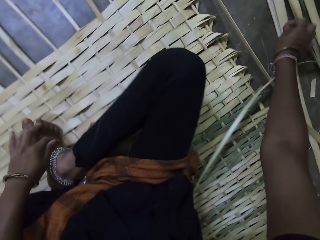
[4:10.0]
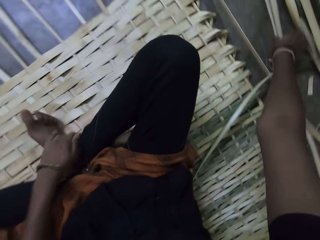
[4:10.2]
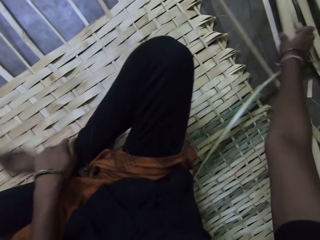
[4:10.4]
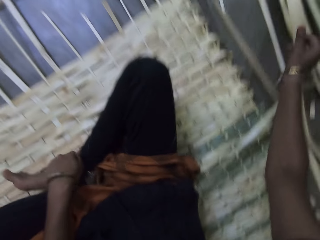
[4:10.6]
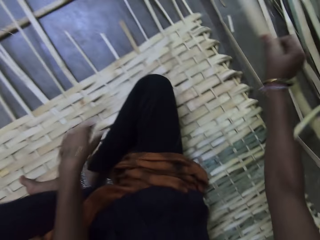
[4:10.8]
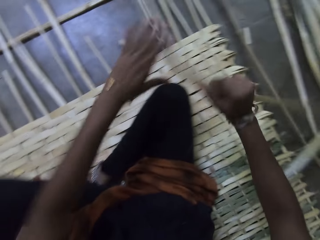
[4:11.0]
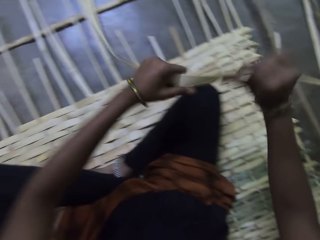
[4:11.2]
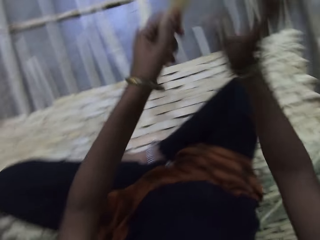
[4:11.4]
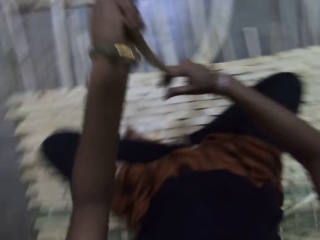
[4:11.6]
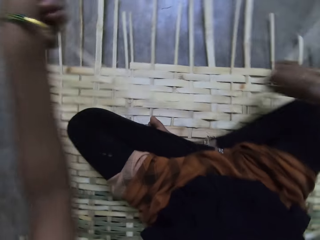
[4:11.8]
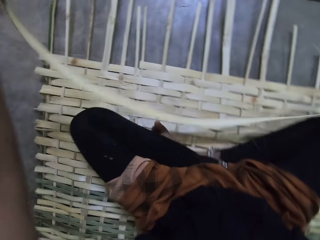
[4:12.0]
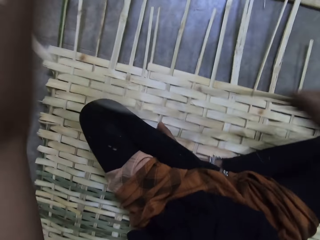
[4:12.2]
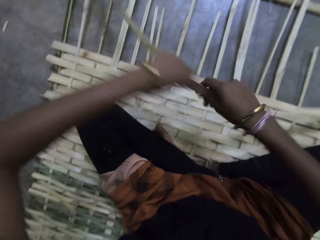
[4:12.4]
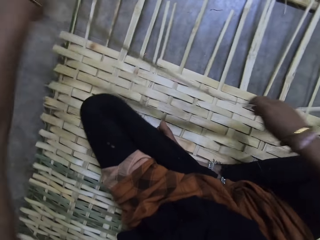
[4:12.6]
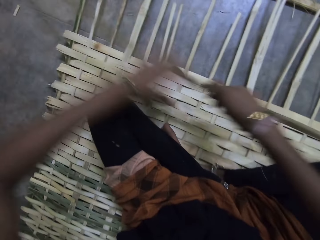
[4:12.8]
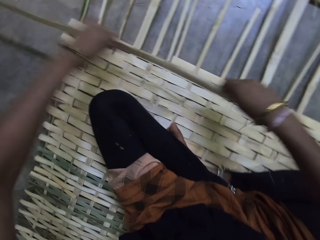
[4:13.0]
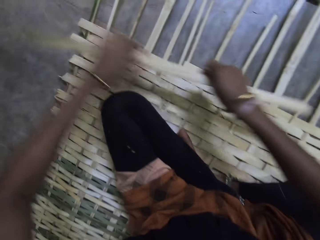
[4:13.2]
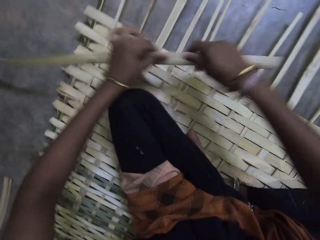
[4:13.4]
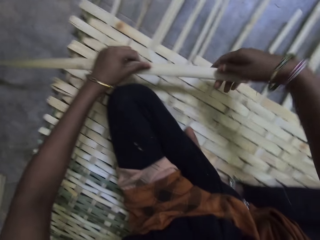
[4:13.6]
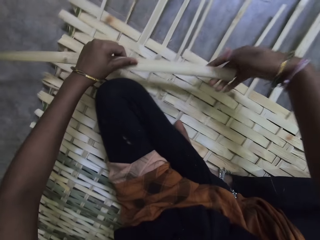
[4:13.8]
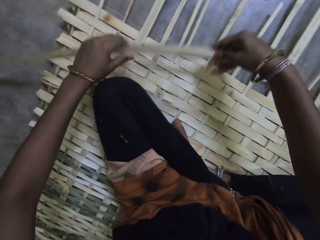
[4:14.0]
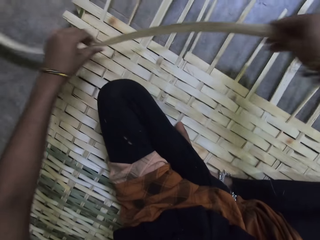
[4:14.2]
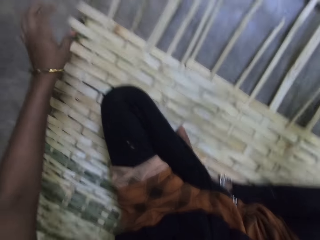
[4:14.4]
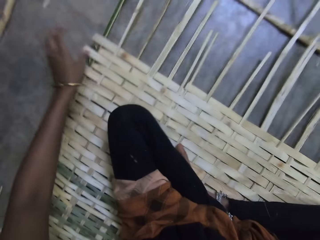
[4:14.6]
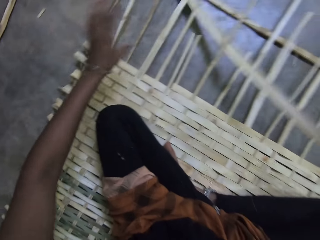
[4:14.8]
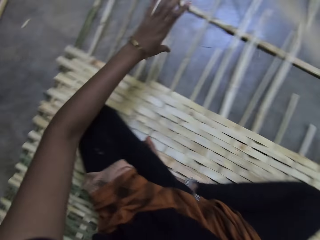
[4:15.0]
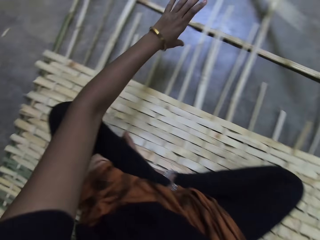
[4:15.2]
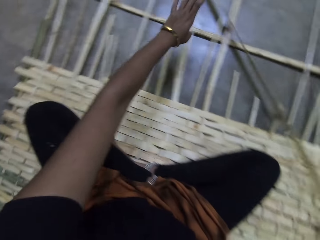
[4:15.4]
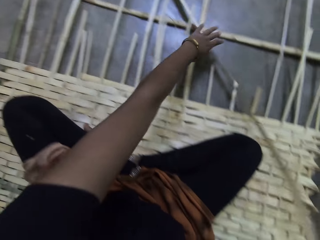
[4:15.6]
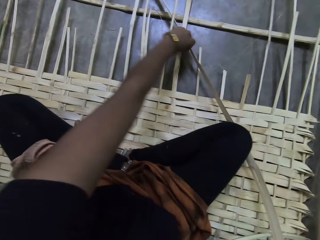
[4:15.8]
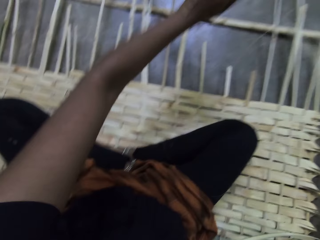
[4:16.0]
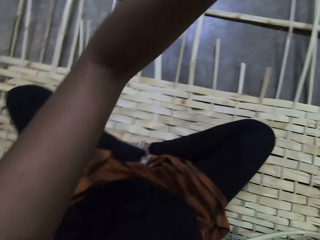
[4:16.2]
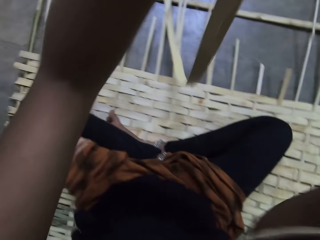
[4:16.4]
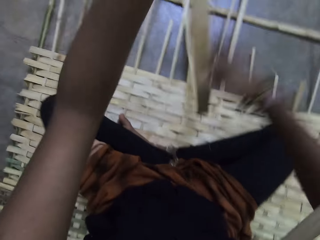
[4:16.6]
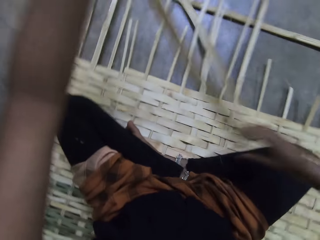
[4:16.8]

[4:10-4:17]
The camera wearer picks a Napier grass stem from the heap. They pull the woven, look at the mat, and pull the woven.

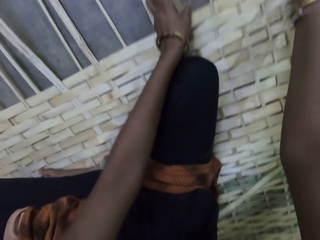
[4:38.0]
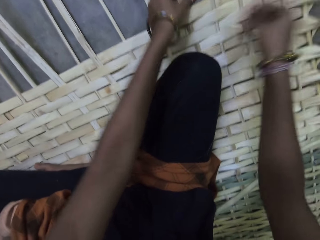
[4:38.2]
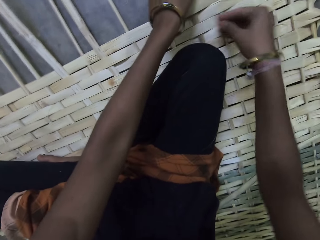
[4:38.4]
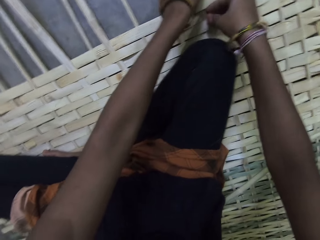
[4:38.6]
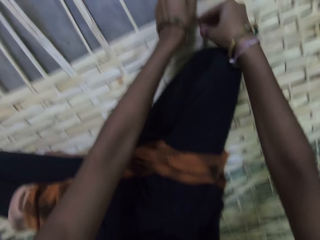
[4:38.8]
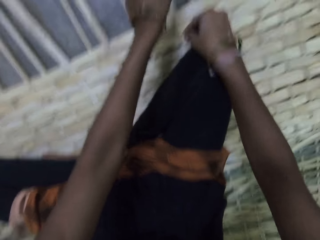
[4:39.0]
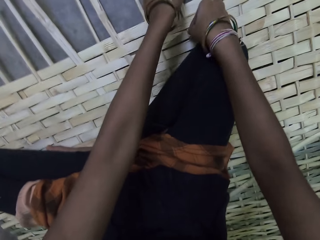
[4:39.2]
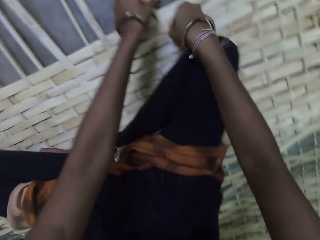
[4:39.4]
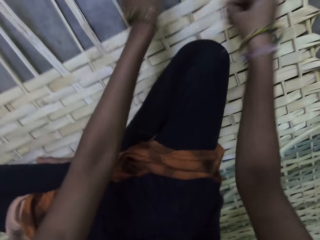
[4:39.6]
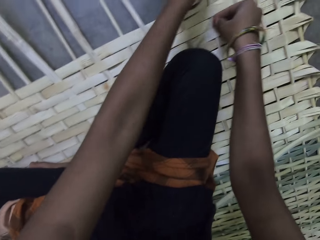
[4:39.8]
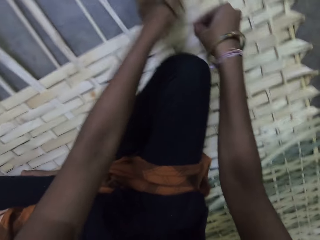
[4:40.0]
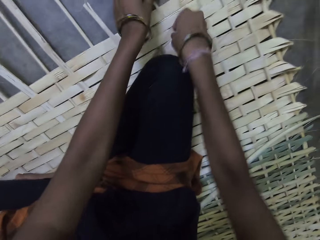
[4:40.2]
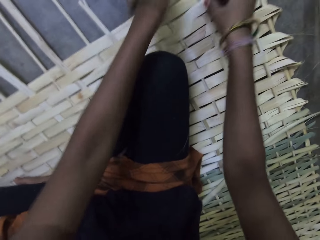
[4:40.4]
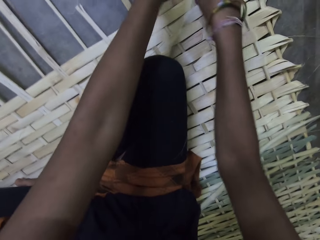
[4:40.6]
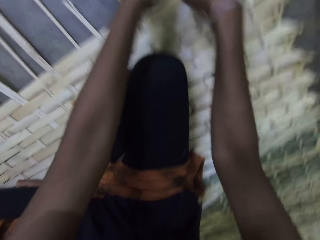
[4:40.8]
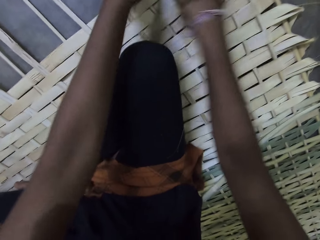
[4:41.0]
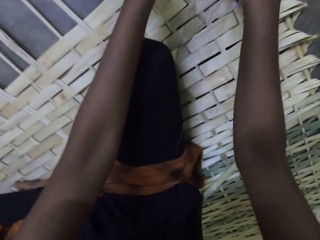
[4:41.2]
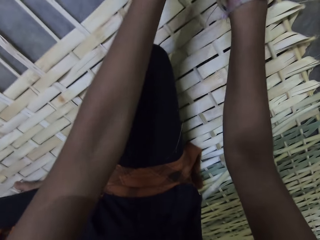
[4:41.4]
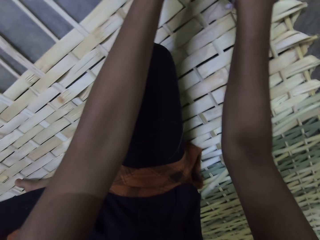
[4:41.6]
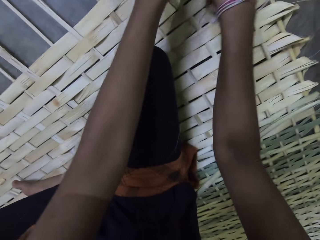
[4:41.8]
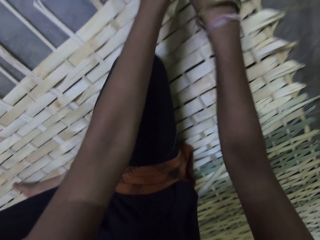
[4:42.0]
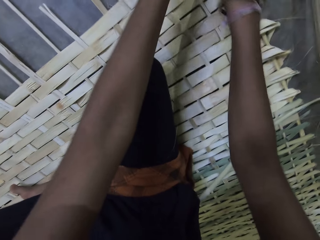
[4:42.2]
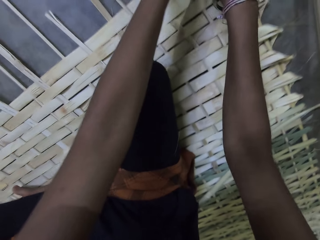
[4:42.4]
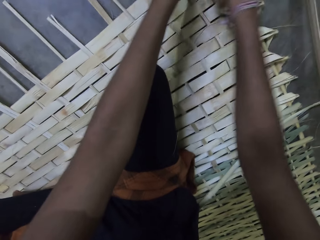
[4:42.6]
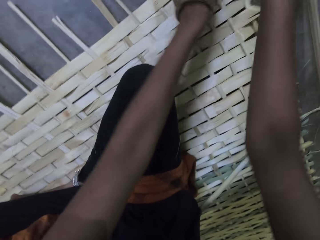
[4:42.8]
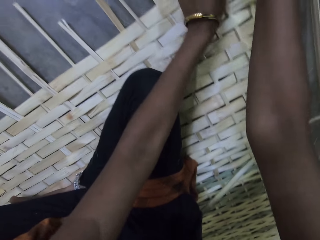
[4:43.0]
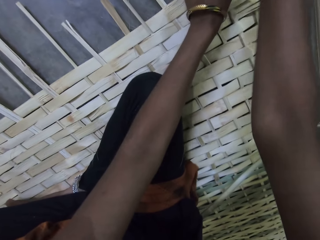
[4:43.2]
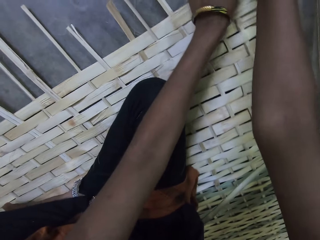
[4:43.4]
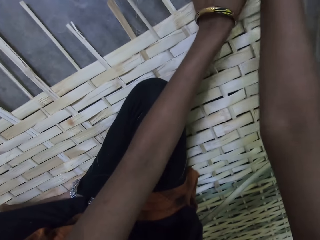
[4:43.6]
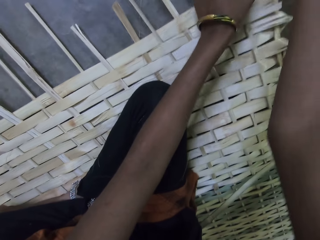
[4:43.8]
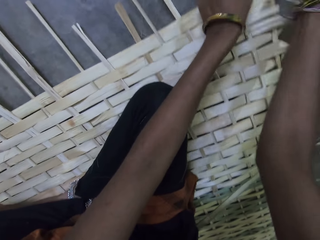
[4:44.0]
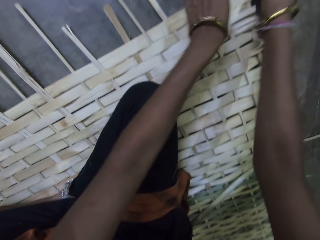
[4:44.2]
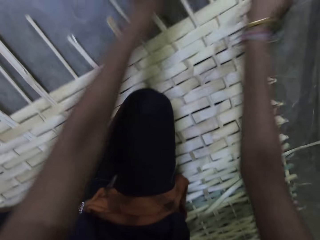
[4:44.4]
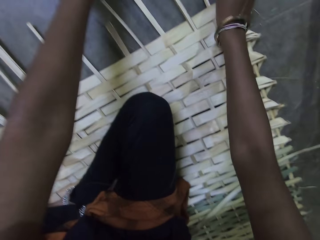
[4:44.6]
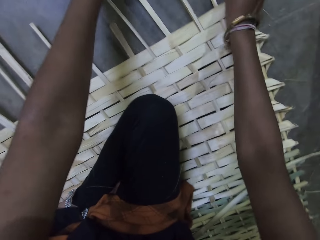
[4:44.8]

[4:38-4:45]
The camera wearer adjusts the Napier grass stem with both hands.

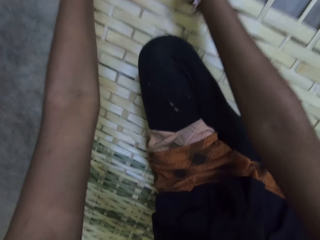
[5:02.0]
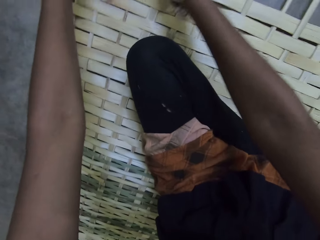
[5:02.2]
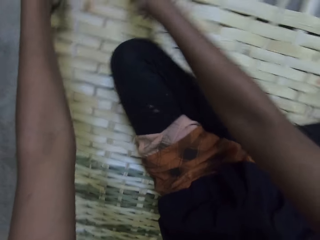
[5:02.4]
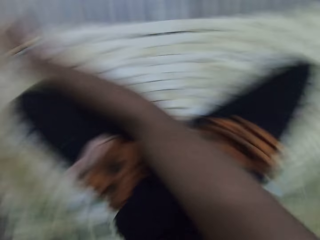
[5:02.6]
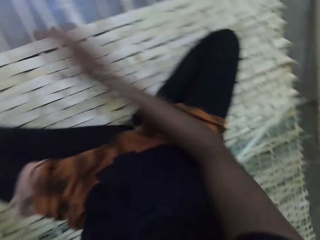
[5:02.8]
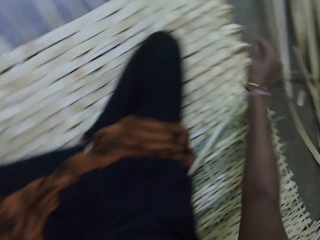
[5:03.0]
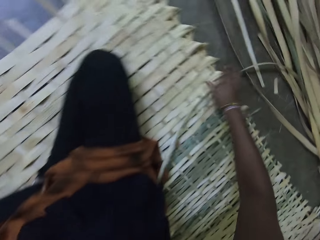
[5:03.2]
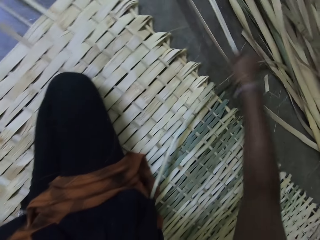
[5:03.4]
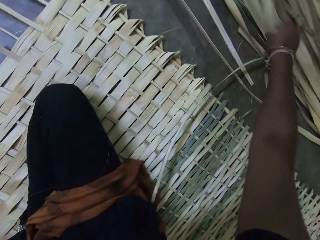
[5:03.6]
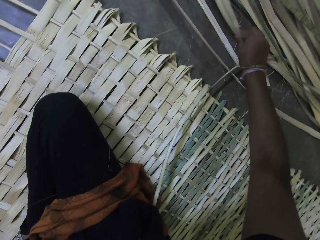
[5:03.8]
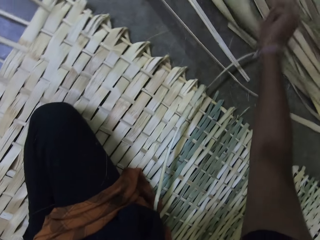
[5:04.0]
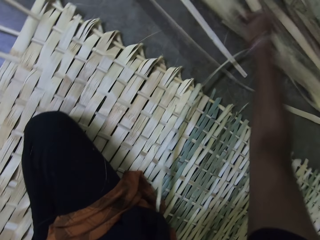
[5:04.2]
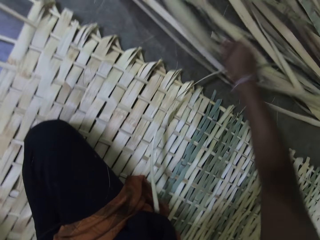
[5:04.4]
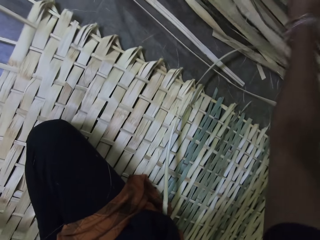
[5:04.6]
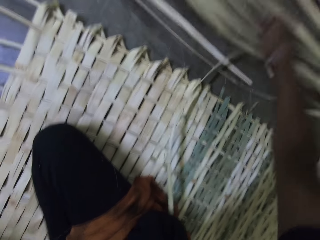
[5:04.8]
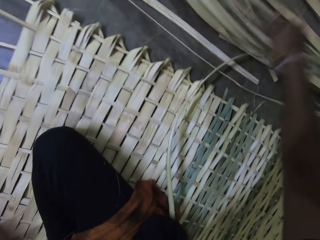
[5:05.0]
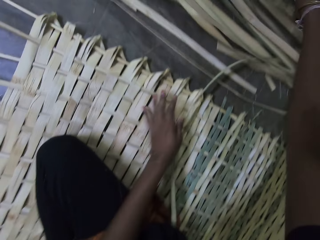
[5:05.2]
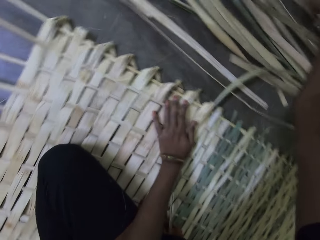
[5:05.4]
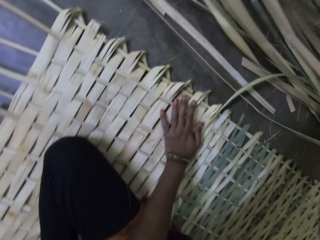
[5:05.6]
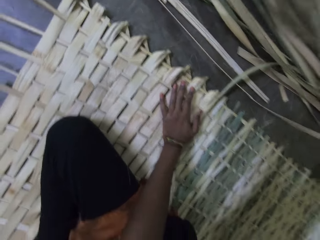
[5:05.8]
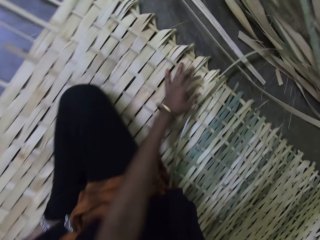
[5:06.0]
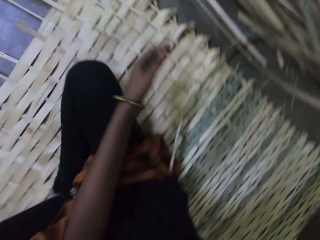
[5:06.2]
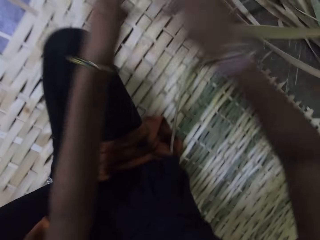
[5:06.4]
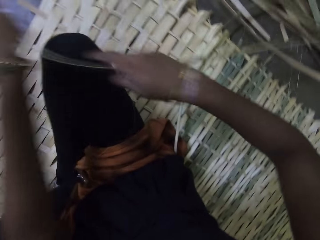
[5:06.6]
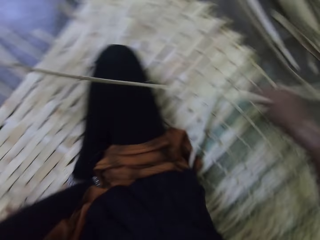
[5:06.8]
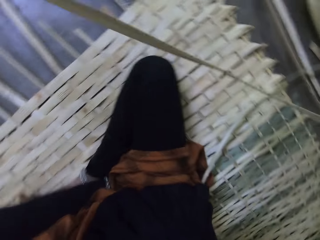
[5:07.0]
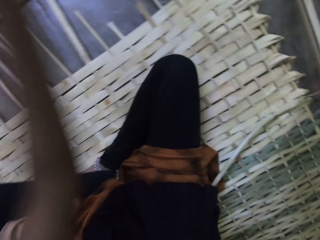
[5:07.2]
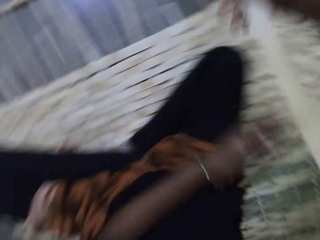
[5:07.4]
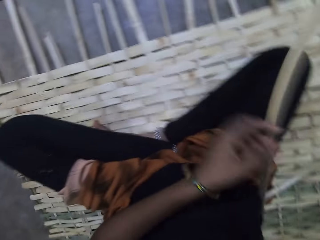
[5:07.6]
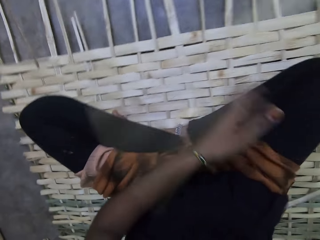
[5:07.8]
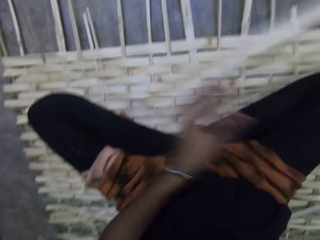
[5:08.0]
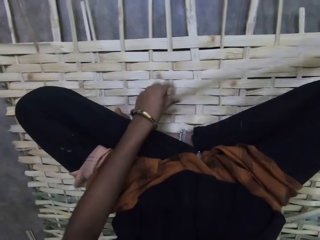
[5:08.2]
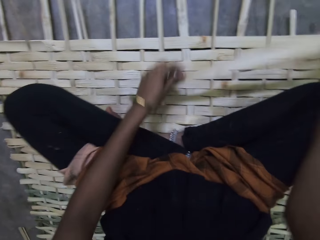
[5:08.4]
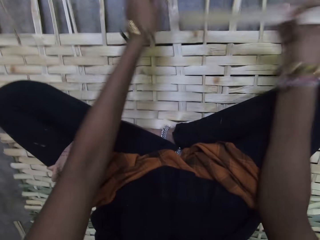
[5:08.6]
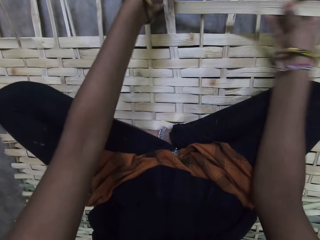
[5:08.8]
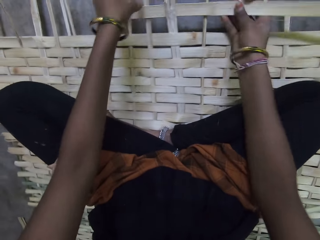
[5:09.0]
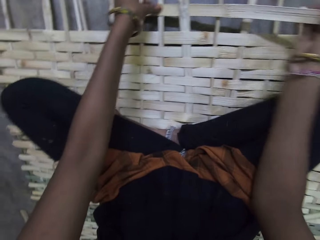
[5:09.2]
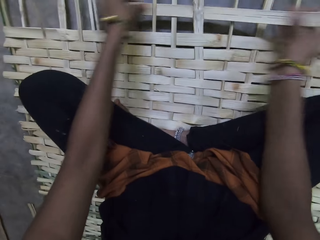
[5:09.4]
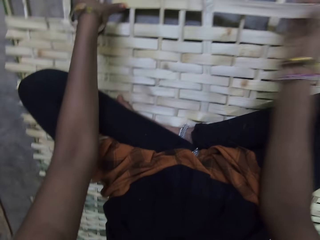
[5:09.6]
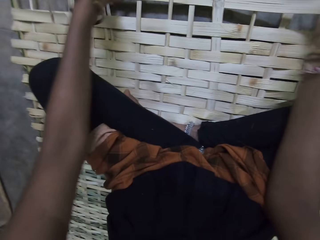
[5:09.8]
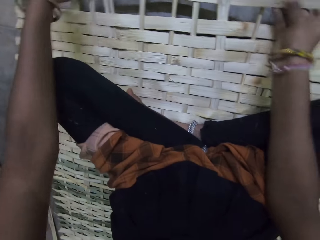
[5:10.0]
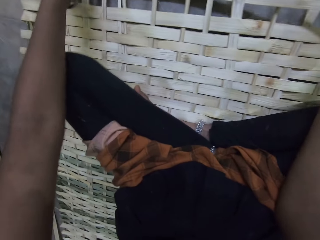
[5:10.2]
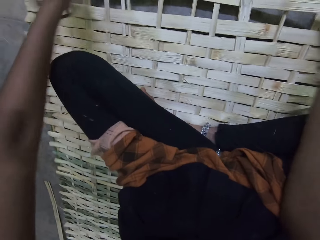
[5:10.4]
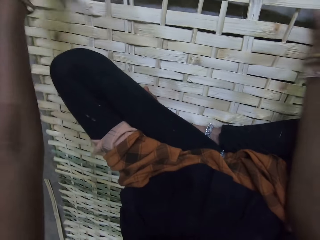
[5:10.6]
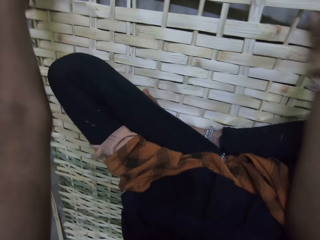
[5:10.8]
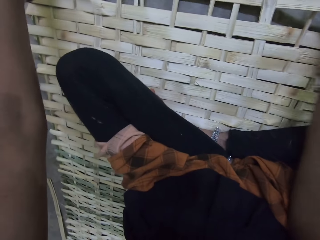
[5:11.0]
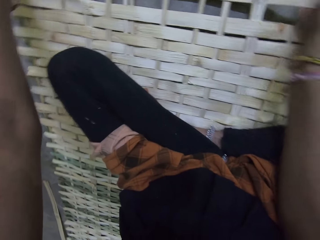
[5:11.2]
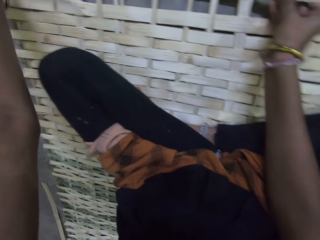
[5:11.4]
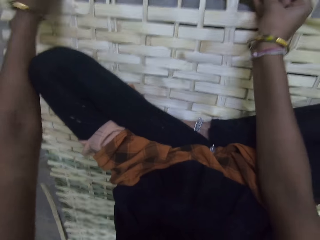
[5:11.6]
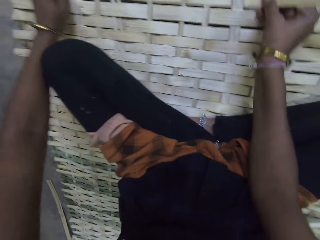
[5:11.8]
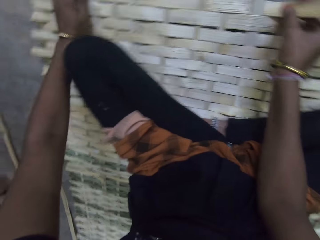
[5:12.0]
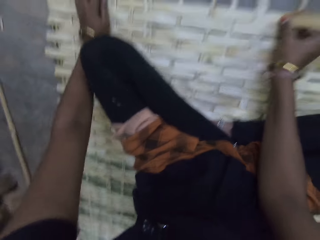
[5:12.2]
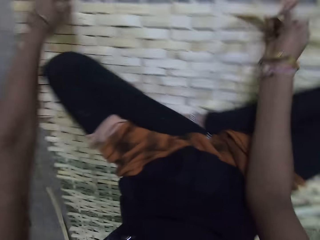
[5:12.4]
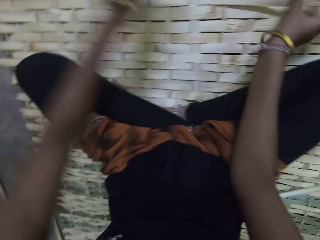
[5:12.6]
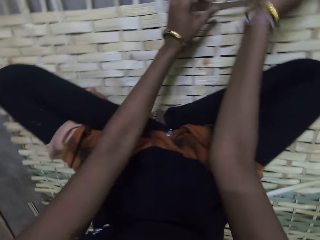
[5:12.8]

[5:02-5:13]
The camera wearer touches the reeds. They move the reeds. They move the reeds again. They rest a hand on the mat. They pick a wooden splint on the floor. They remove the hand from the mat. They hold a reed with the other hand, move the hand along the reed, and remove the hand from the reed. They hold the reed with the other hand and move the hand along the reed. They hold the mat. They weave the wooden splint. They weave the mat.
